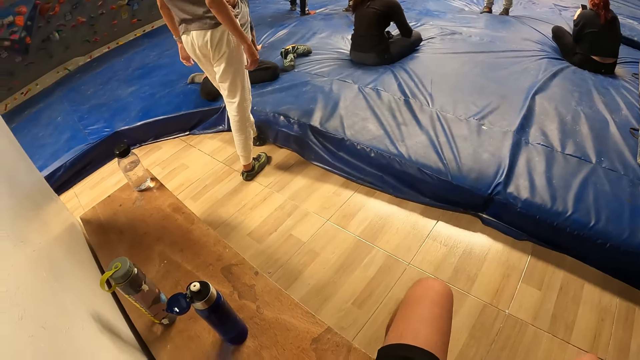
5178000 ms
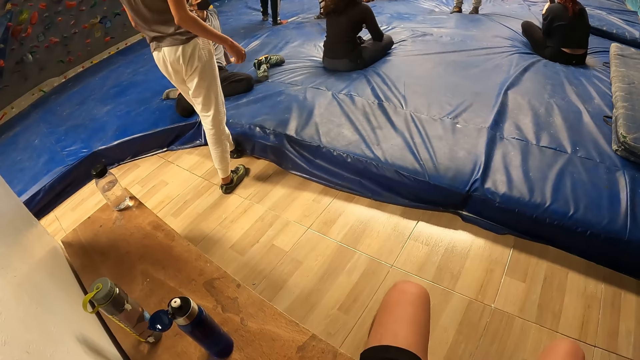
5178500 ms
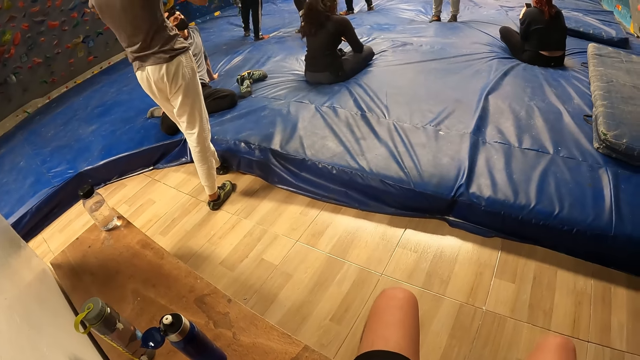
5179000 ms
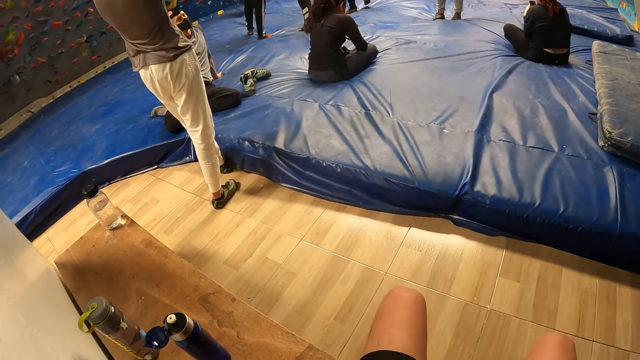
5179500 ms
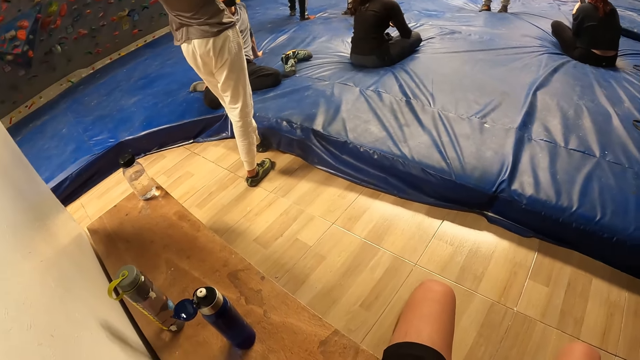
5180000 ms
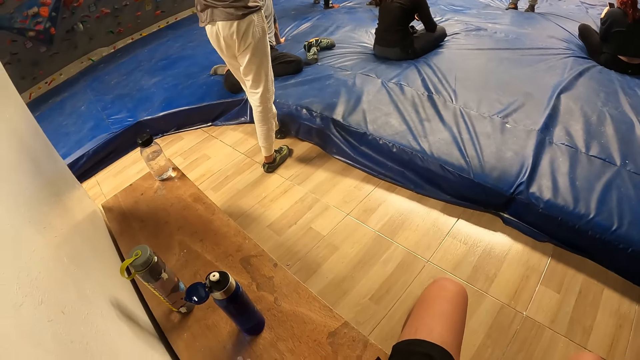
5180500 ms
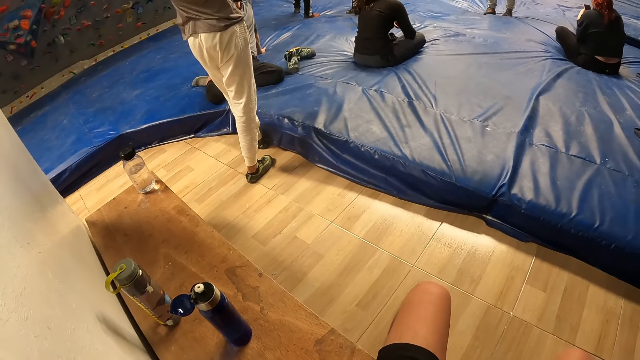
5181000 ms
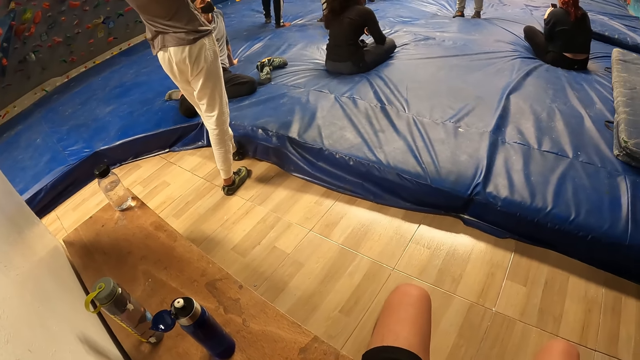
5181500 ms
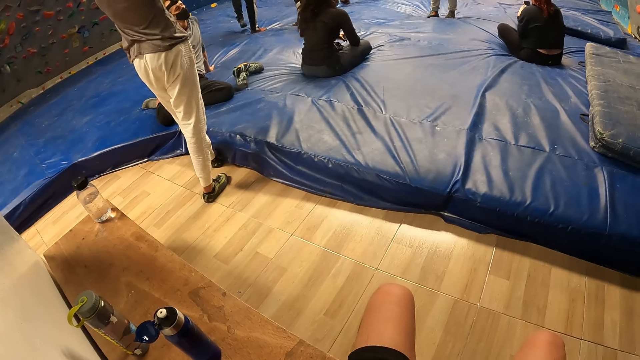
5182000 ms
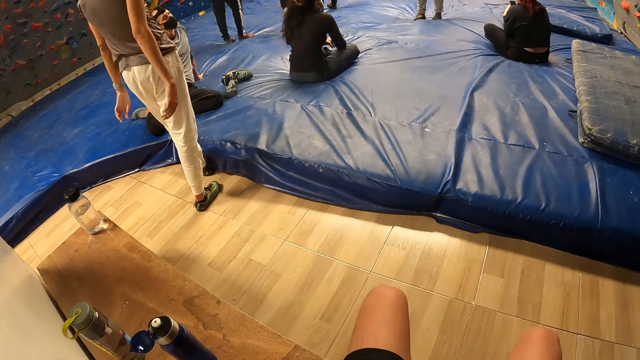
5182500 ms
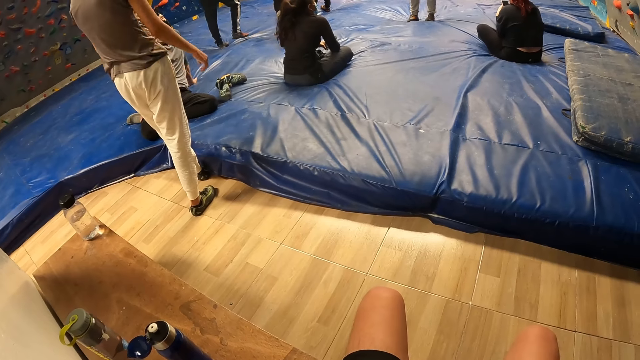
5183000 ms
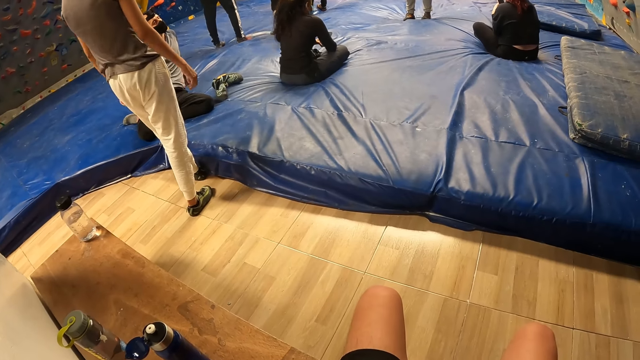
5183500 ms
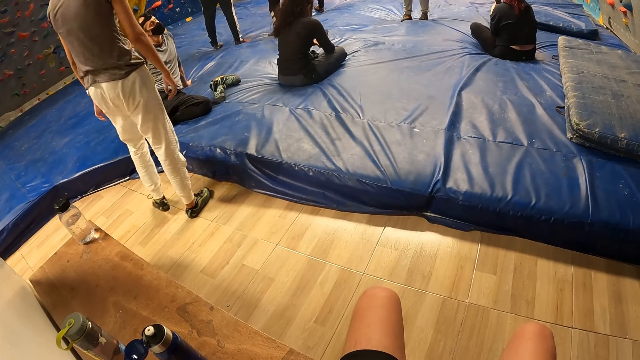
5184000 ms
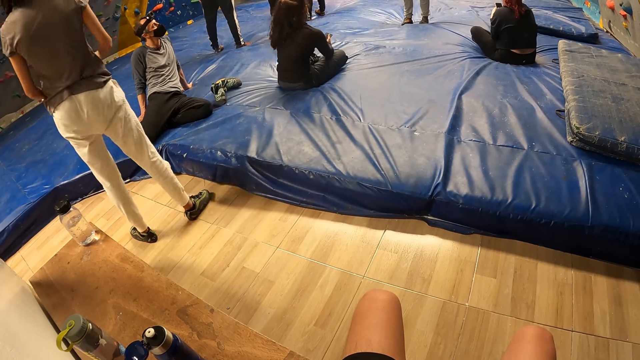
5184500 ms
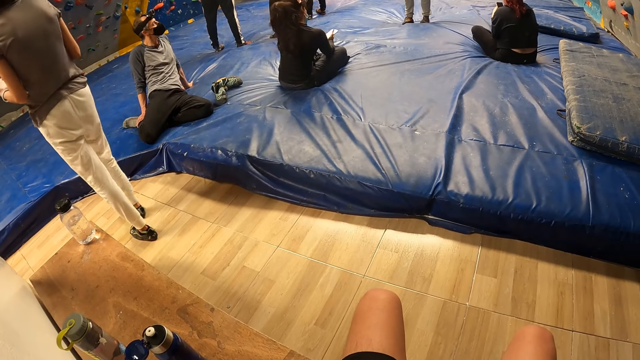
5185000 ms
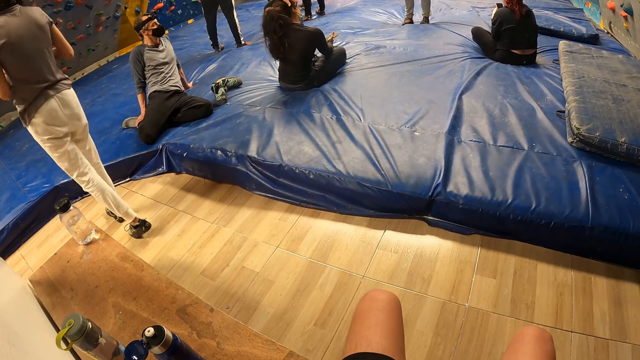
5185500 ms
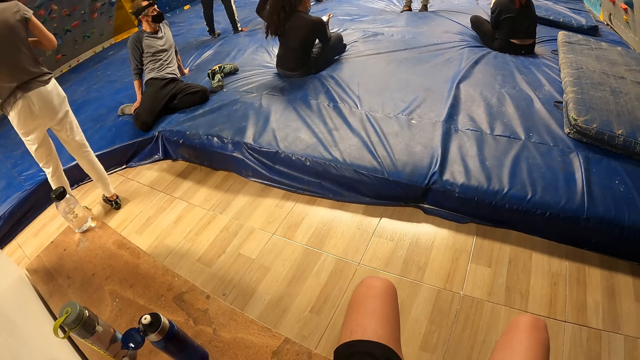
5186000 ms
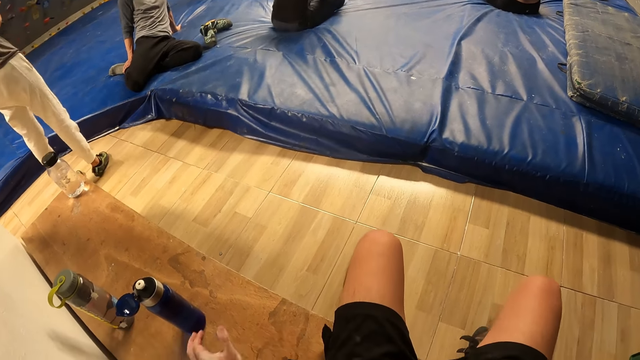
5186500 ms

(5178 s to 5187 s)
The camera wearer shakes the legs and looks around.

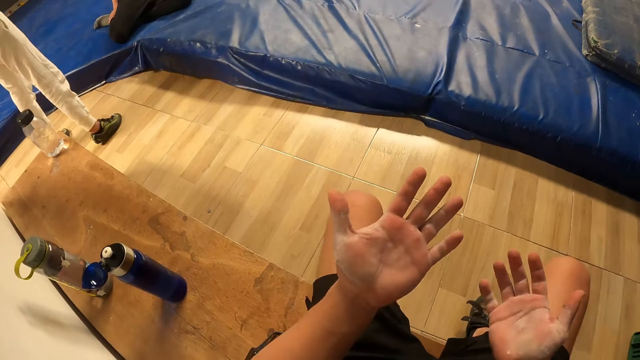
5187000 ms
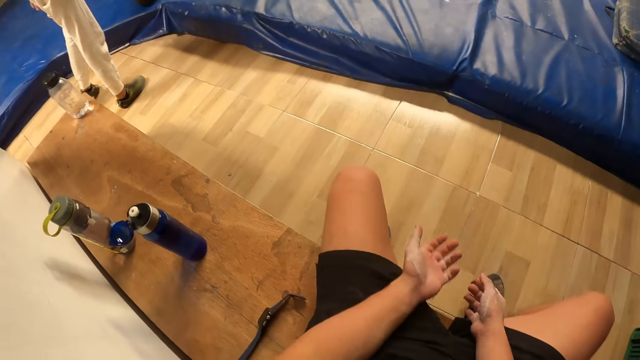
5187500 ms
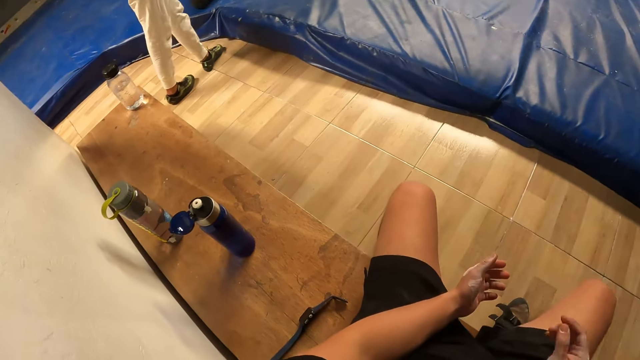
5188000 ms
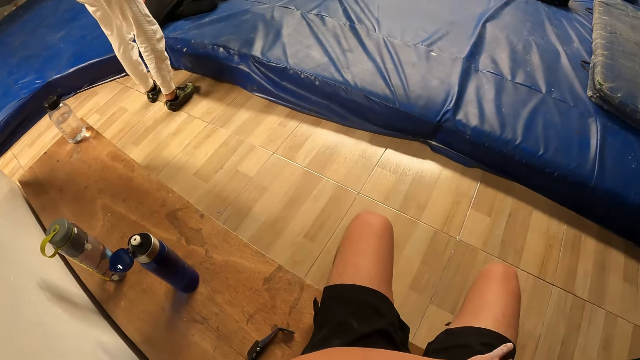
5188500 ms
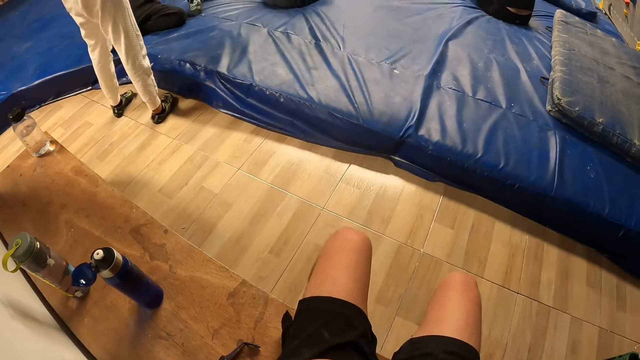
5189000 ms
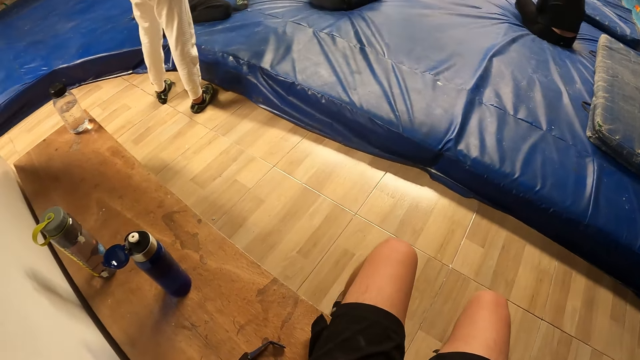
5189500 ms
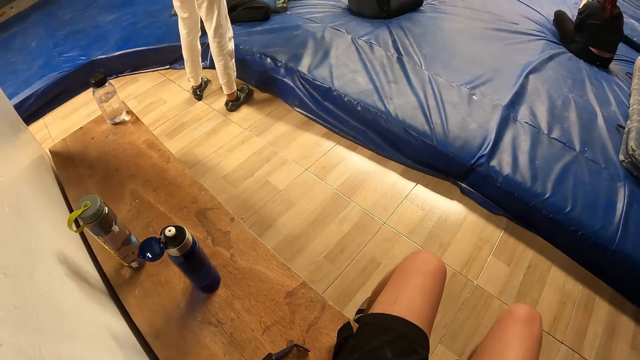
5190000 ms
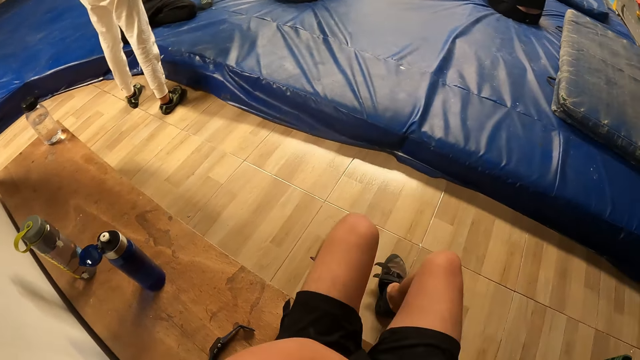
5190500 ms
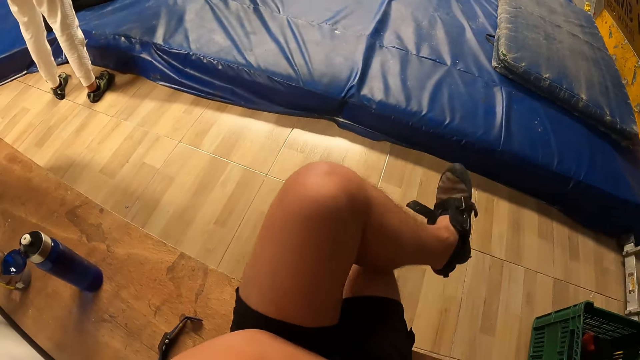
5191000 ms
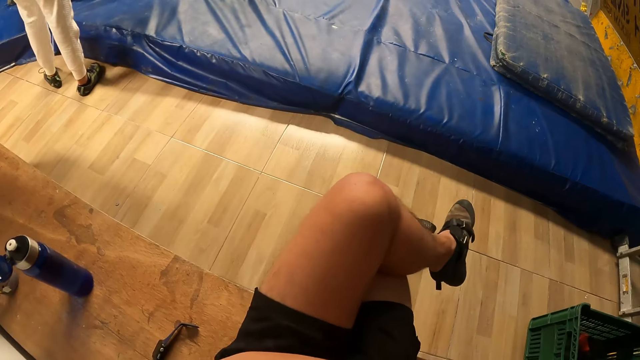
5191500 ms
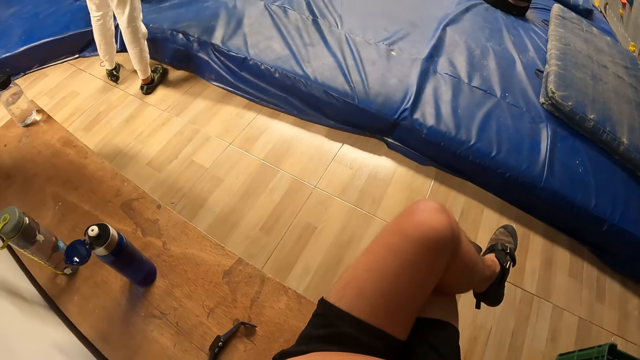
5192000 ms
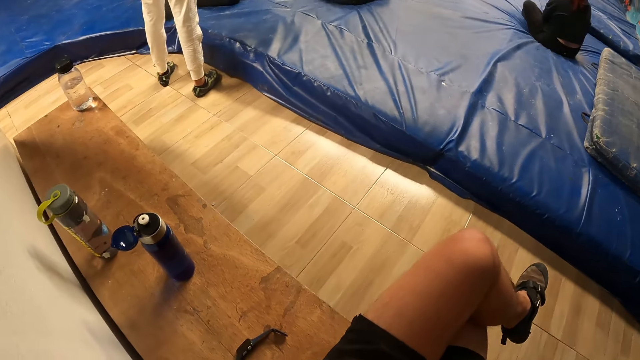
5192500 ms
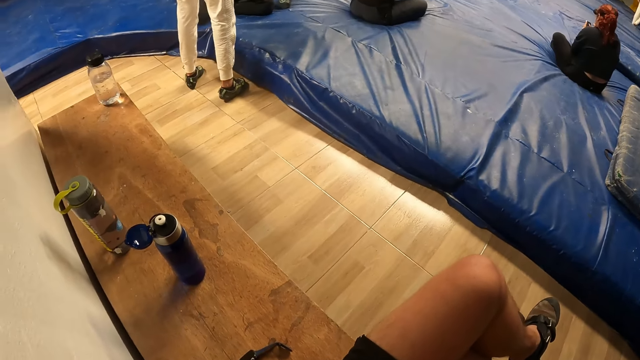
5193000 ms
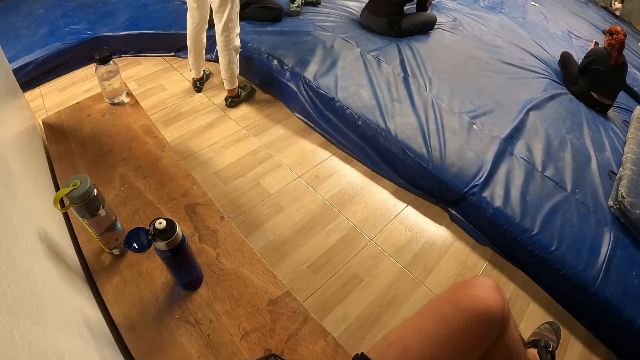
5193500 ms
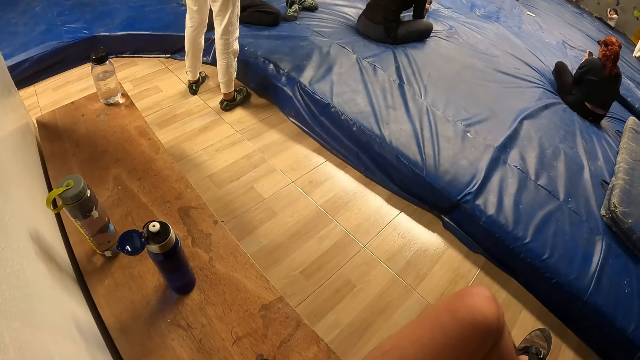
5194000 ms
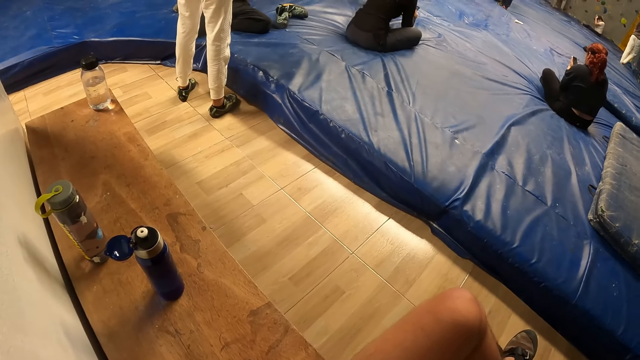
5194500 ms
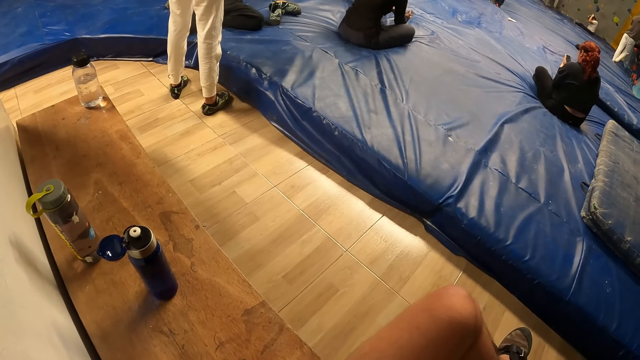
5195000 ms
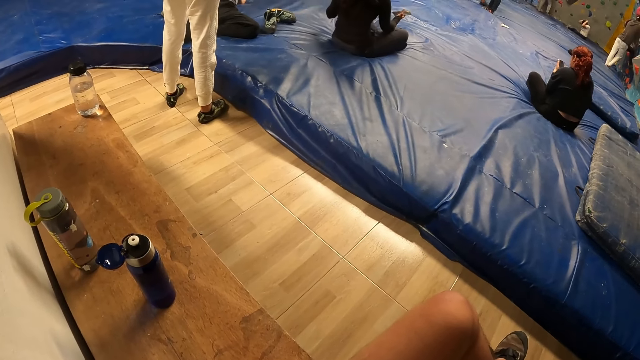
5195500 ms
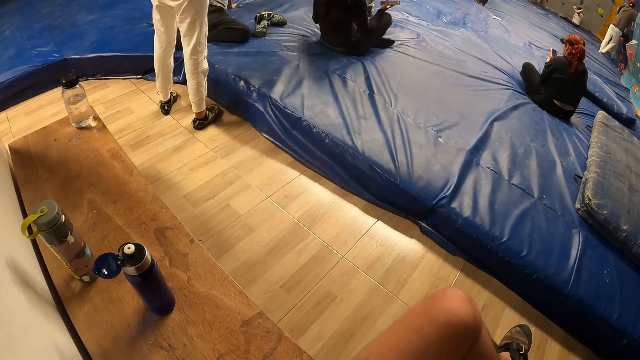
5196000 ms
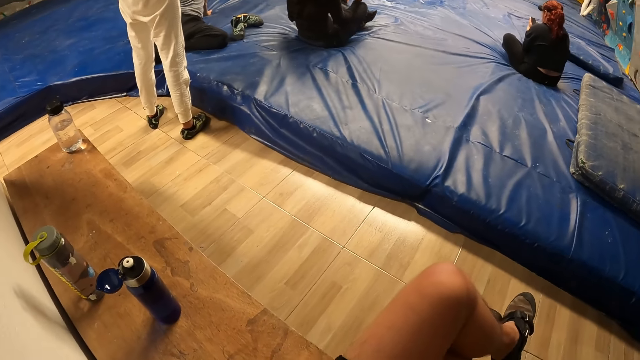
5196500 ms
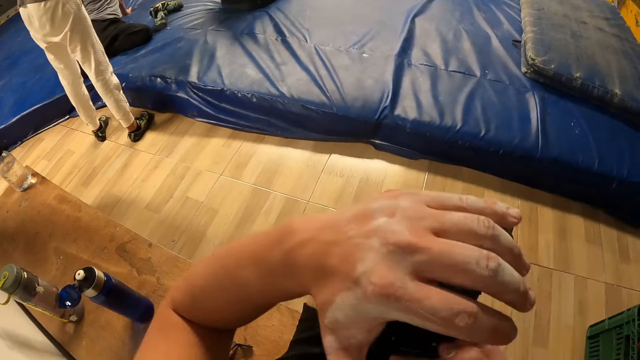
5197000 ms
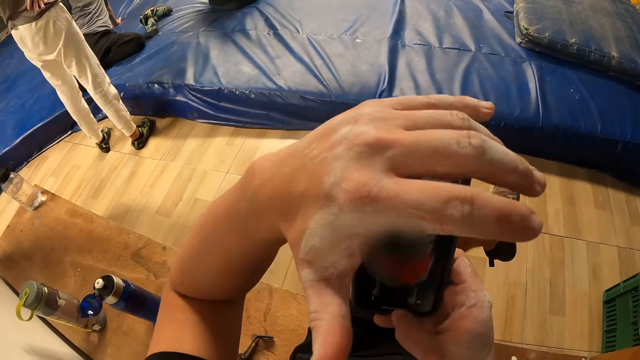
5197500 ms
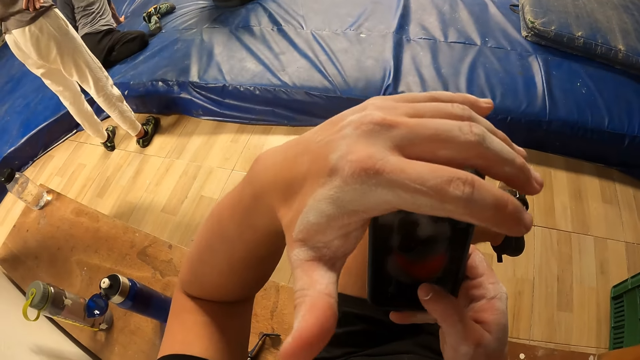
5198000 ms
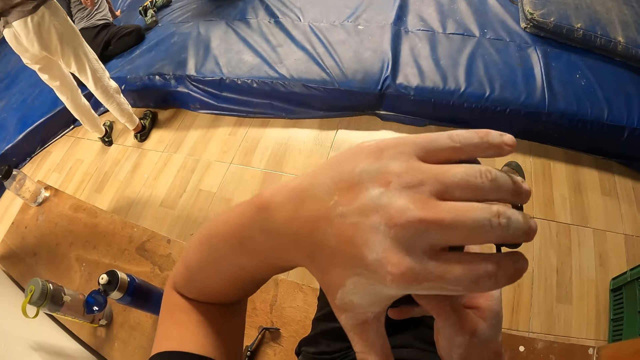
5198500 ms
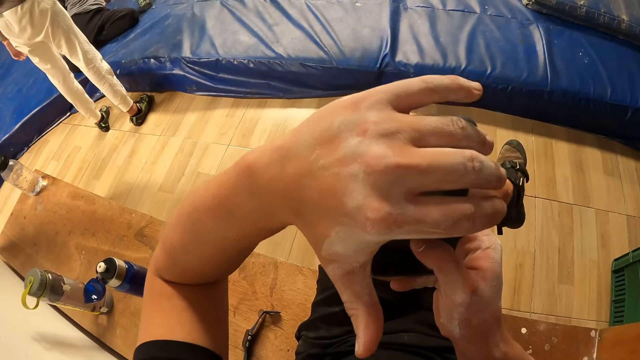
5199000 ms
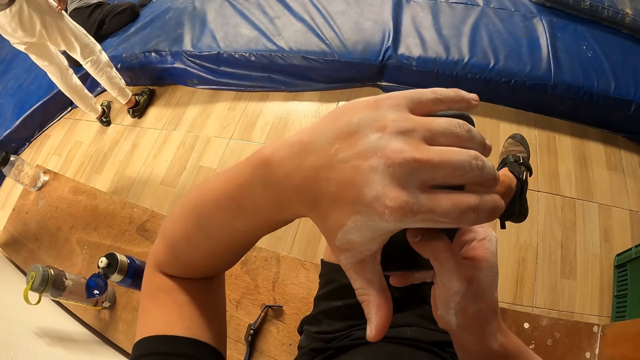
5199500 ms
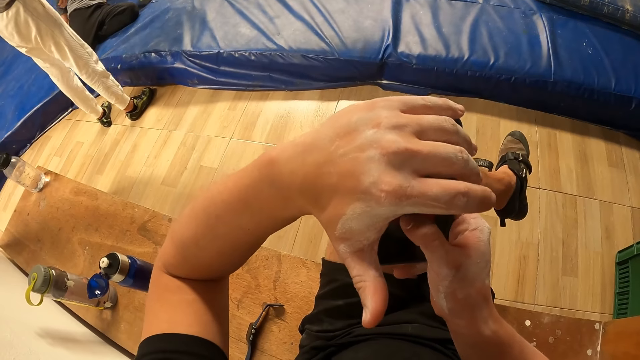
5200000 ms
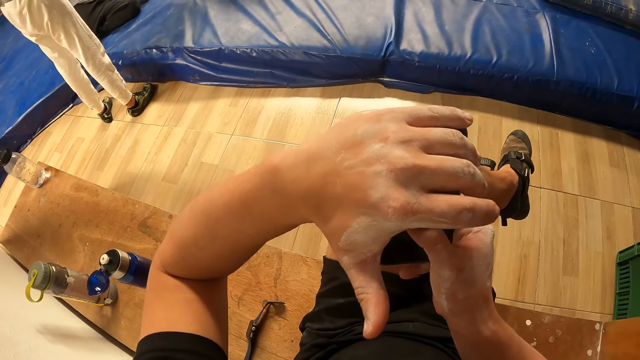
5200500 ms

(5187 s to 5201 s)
The camera wearer moves the hands forward and looks at the hands. He puts the hands down. He moves the hands to the side. He moves the leg forward. He puts his left leg over his right leg. He moves the leg up. He shakes the legs. He looks around. He presses a phone with both hands. He looks at the phone. He lifts the hands up. He uncovers the phone and scrolls the phone. He covers the phone.
